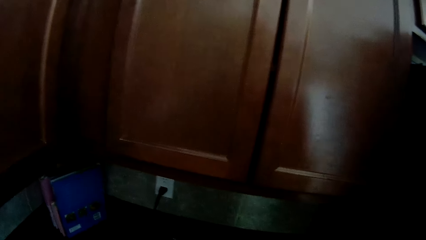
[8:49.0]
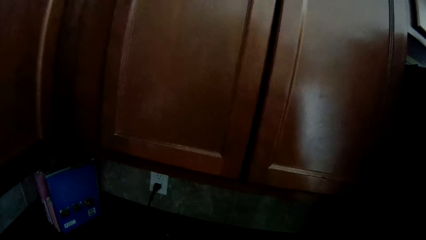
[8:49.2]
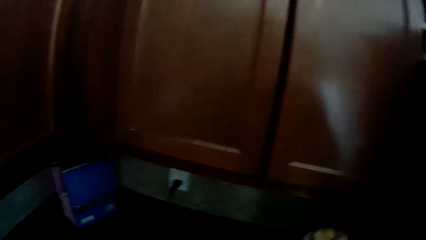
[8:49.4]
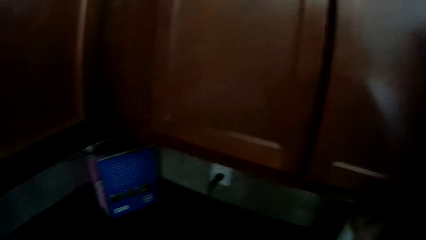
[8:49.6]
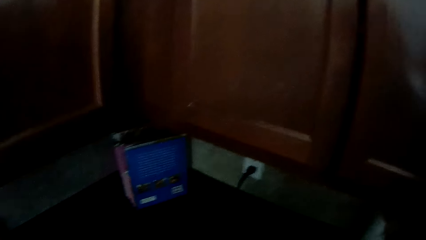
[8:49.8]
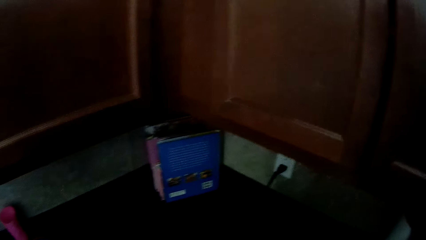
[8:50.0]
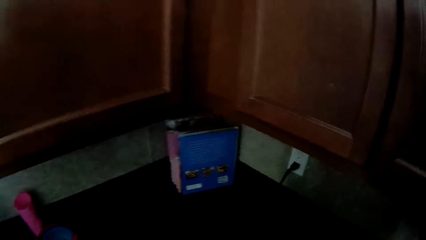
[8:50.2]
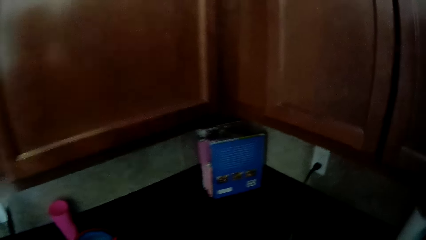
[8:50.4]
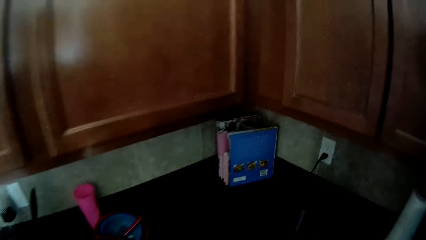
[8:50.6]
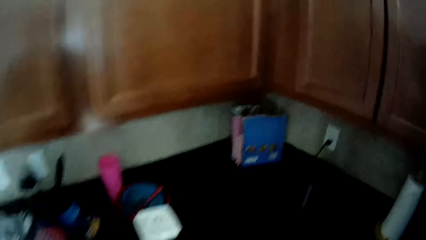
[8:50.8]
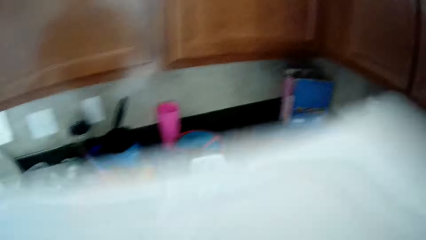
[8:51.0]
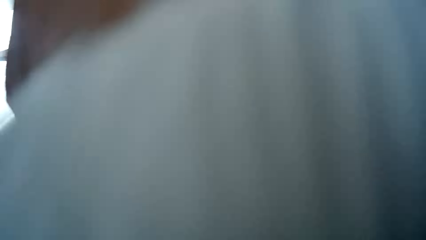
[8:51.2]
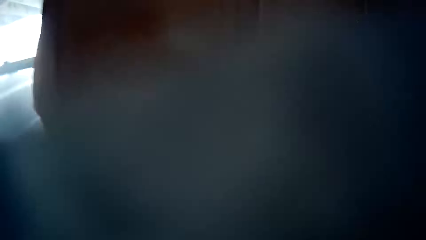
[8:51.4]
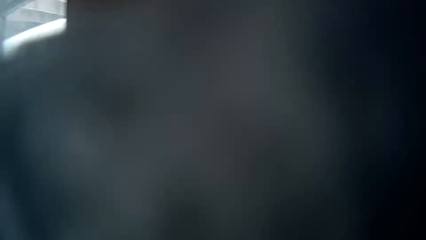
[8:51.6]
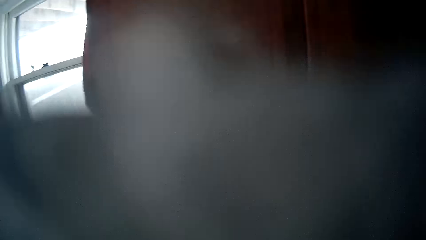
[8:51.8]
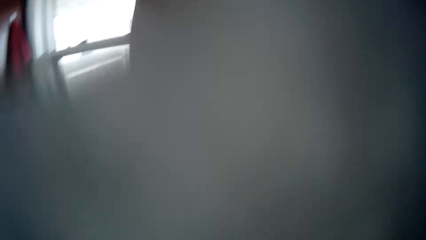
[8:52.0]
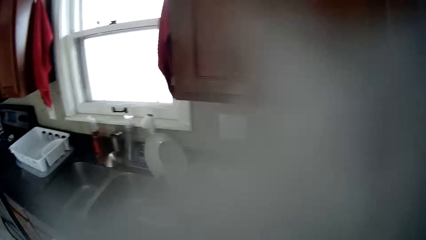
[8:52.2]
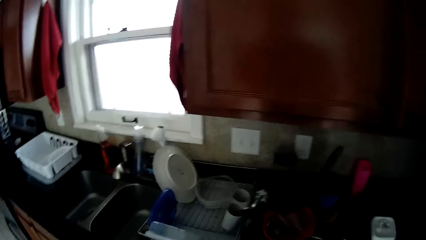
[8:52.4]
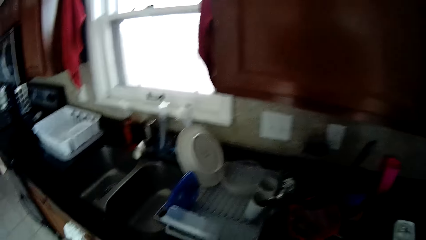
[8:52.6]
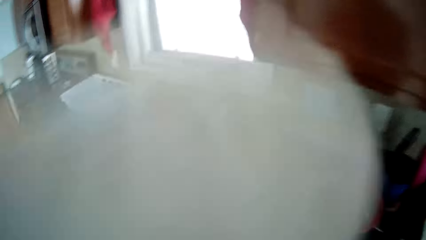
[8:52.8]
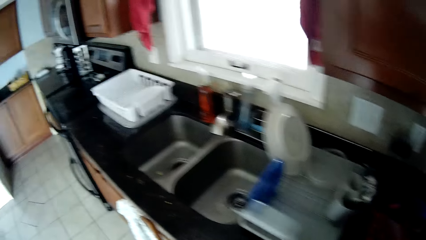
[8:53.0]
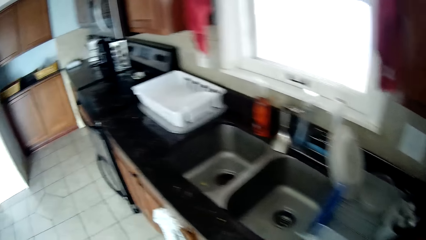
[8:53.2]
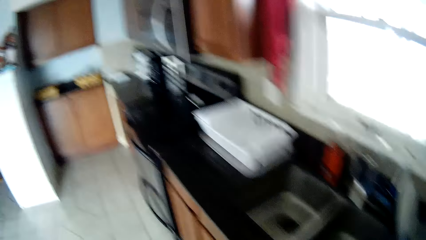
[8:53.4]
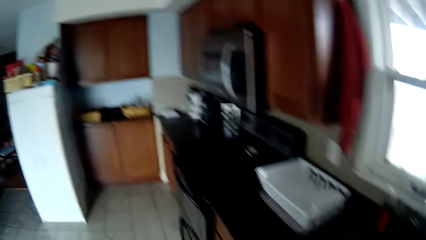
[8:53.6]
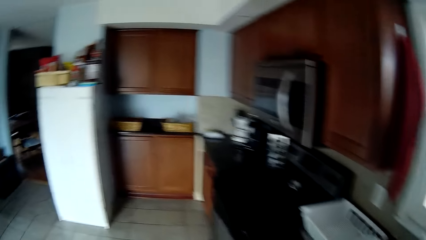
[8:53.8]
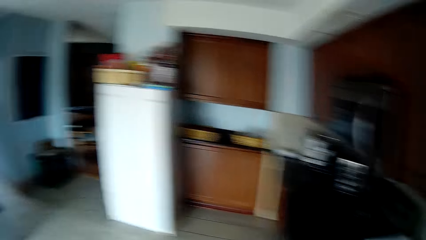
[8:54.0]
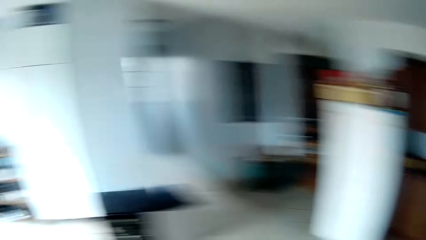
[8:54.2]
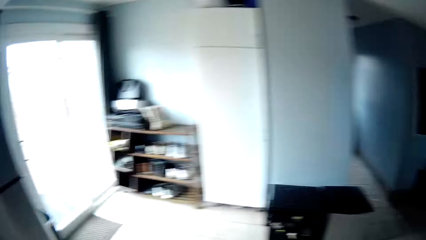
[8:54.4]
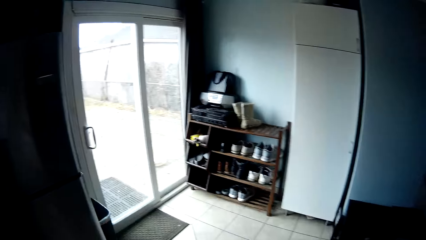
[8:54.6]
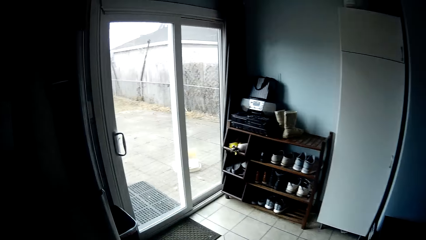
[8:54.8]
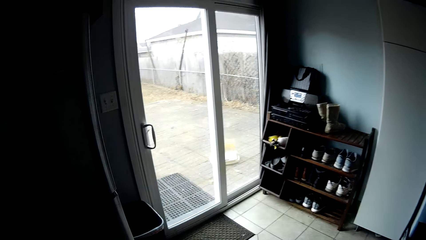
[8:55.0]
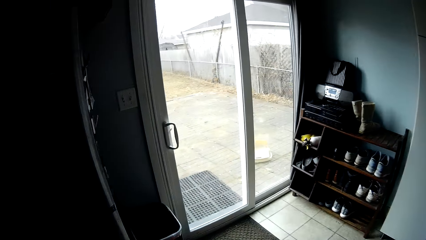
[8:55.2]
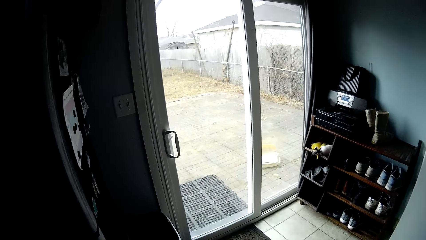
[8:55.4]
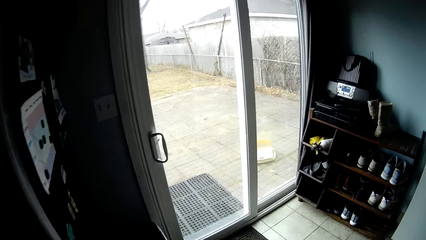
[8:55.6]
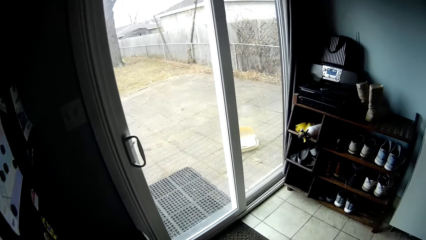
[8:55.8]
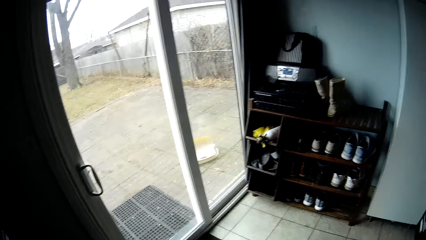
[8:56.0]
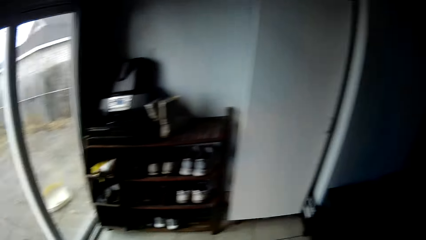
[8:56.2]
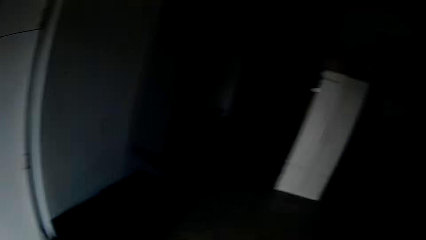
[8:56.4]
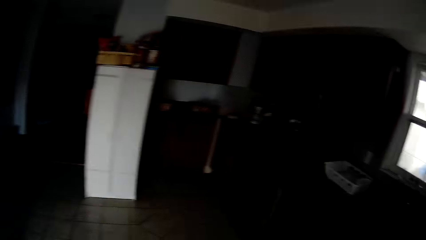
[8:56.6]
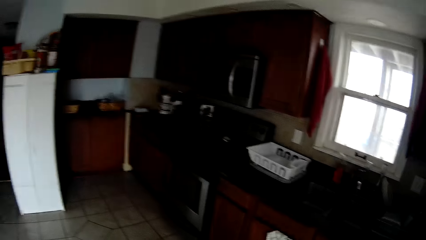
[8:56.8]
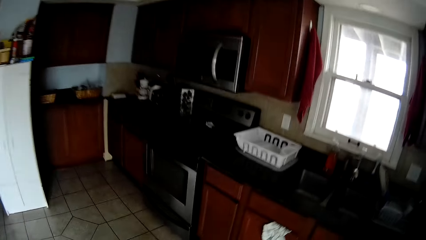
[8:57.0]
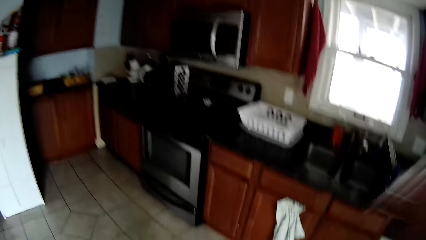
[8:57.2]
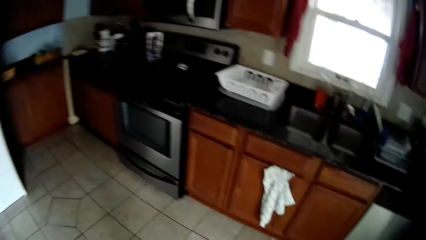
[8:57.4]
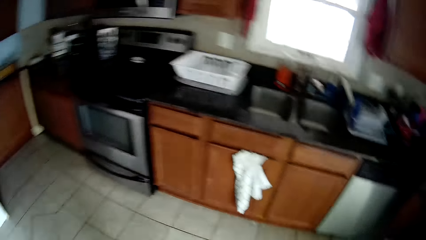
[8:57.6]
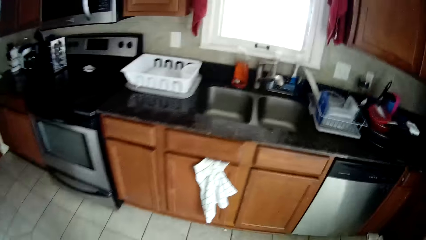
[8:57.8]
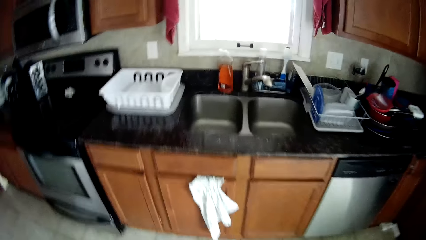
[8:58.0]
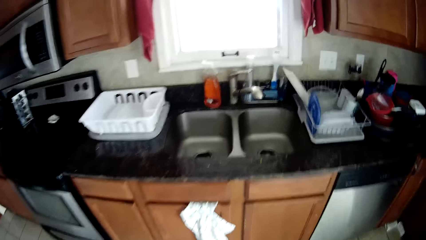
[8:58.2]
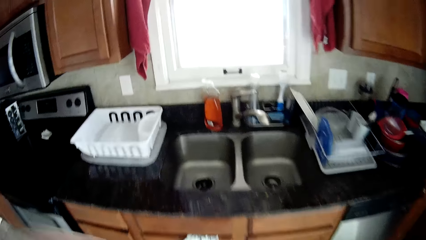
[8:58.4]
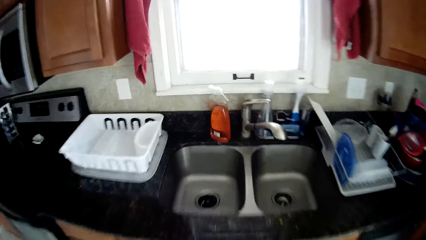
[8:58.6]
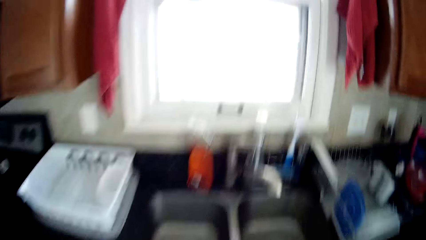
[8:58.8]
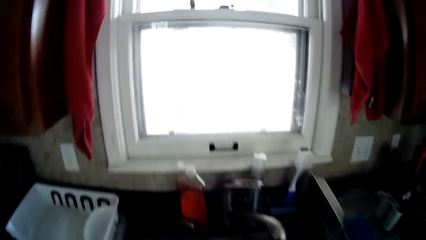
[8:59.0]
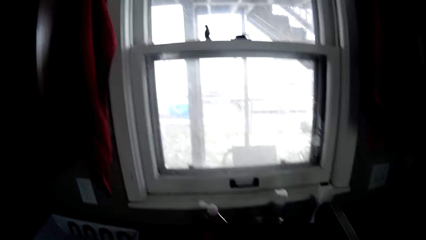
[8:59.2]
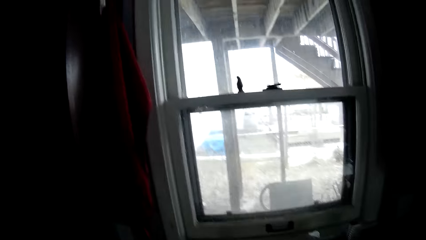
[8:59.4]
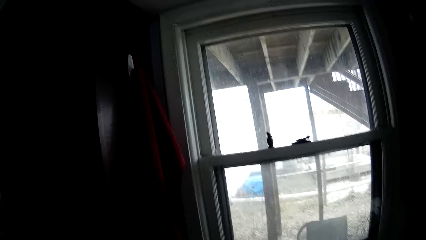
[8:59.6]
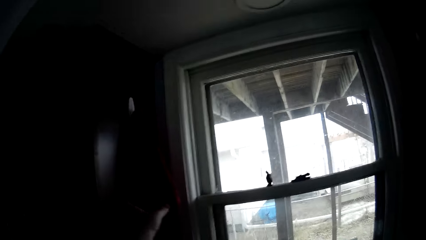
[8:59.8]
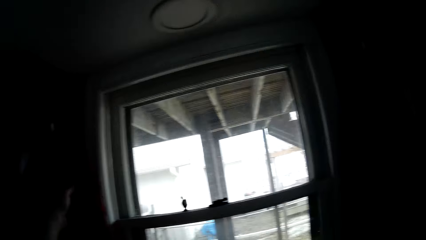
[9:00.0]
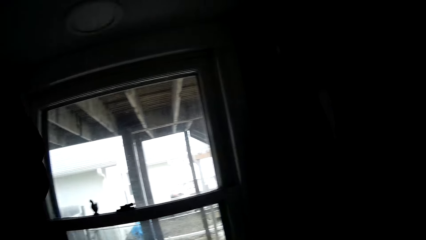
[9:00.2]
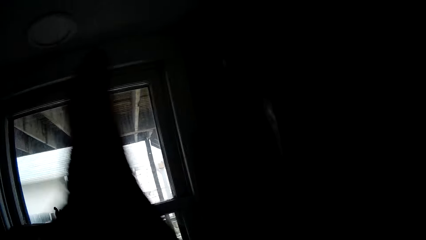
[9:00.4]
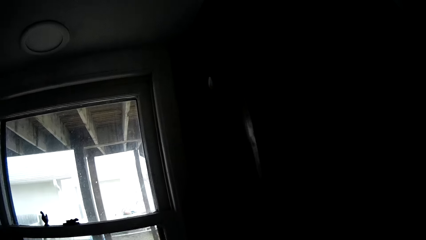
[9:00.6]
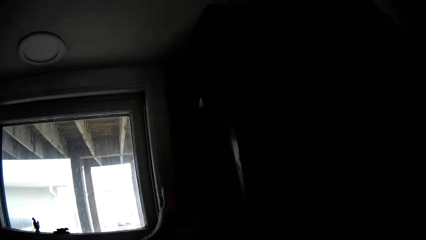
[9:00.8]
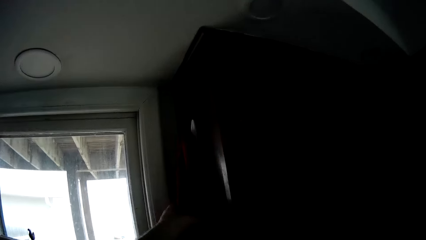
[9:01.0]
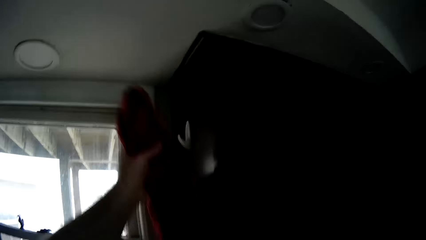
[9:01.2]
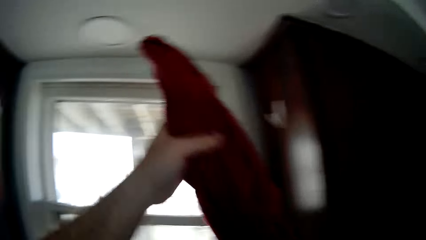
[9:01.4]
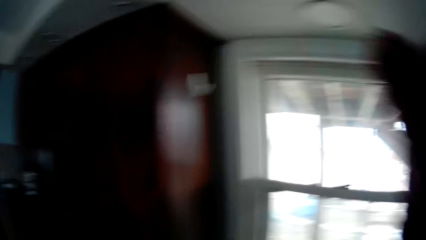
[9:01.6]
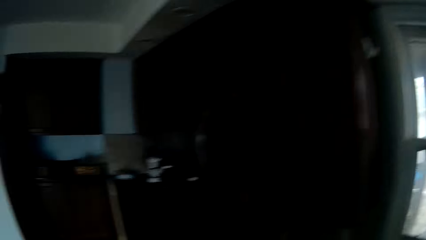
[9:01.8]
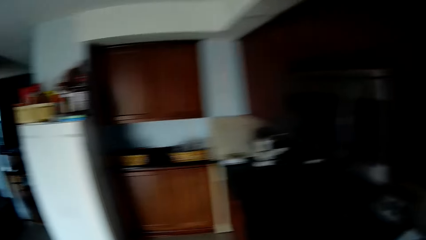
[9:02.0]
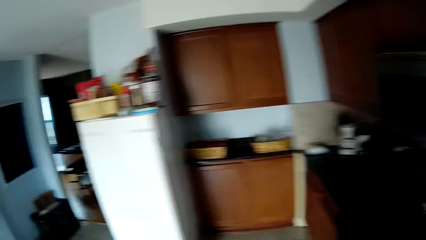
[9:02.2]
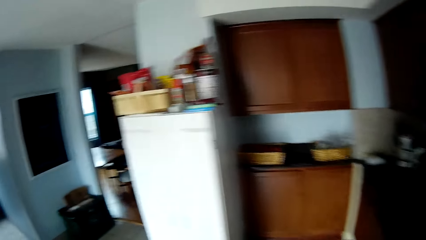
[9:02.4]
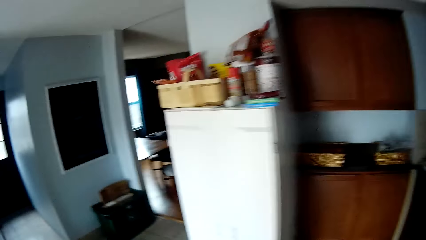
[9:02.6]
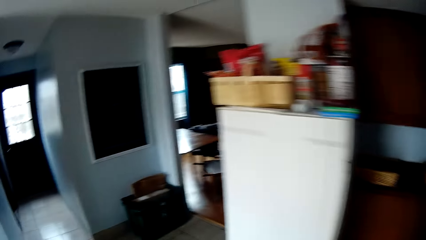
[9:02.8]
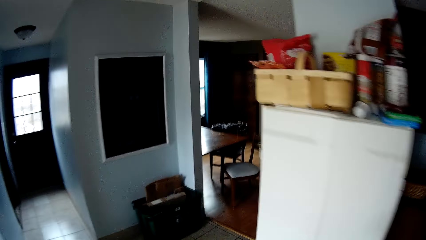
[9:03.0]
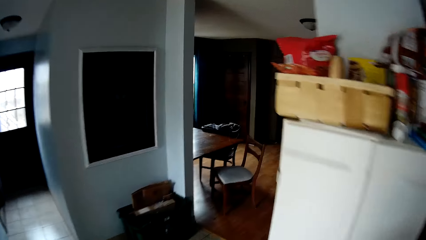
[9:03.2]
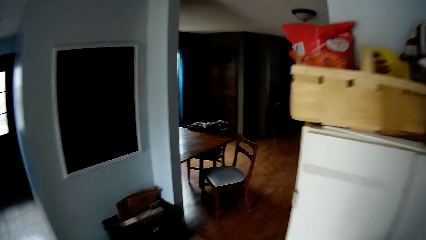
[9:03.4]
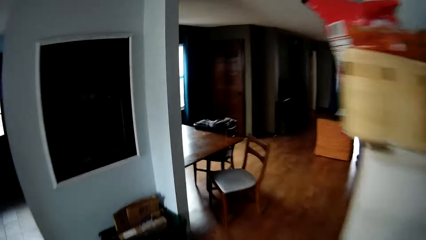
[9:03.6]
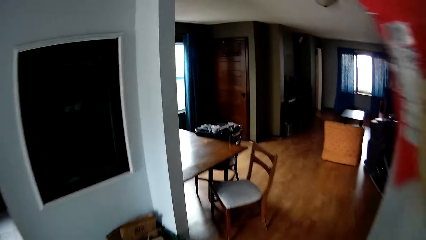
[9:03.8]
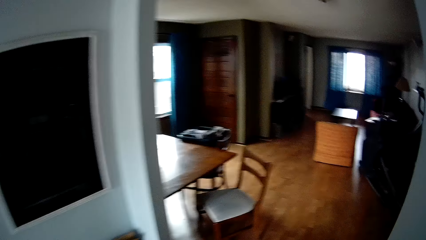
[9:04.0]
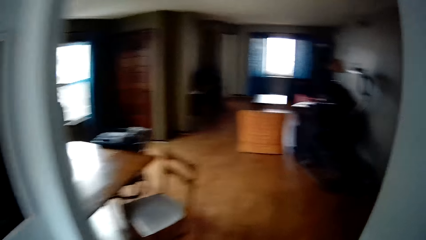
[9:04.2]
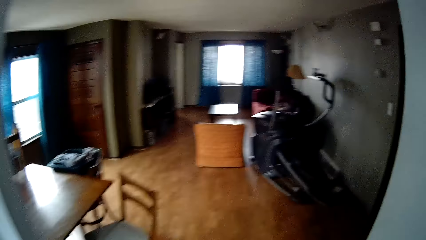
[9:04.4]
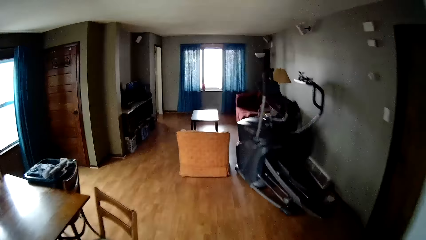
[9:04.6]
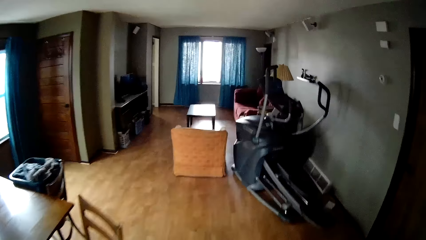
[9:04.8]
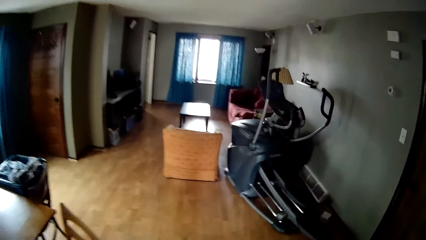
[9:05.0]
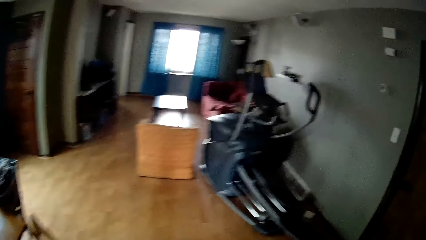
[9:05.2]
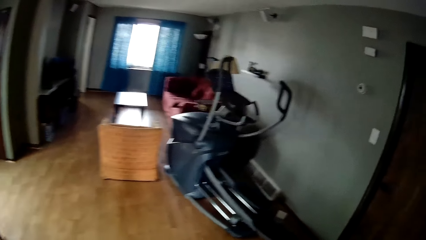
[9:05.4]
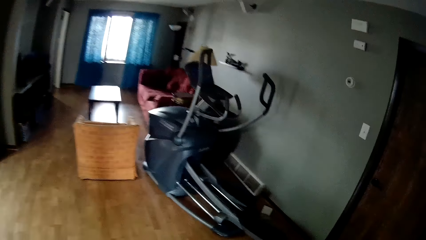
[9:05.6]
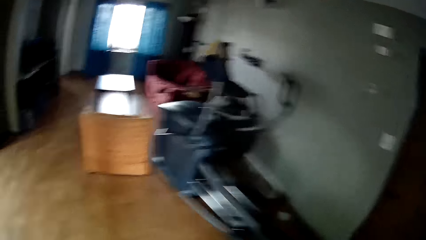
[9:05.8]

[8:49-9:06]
The camera wearer puts something on the table. He blows his nose with the napkin. He walks around the house and looks around. He picks the hand towel. He picks a shoe from the cabinet. He walks around the house. He moves to the living room.
